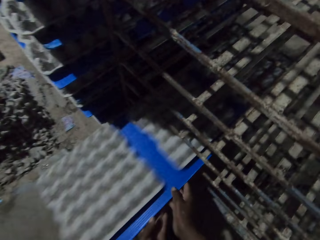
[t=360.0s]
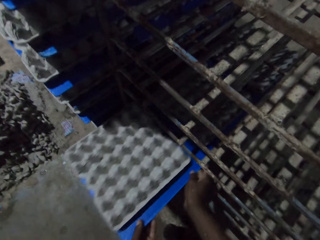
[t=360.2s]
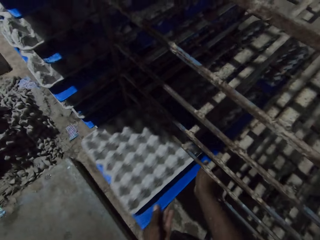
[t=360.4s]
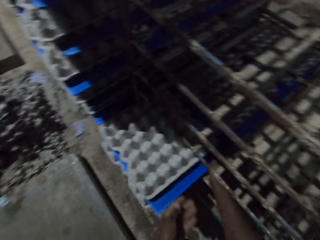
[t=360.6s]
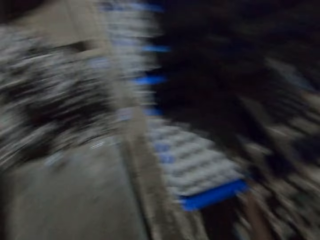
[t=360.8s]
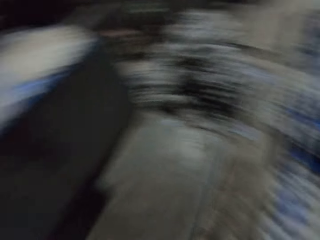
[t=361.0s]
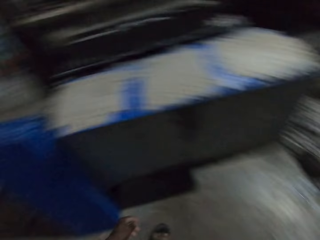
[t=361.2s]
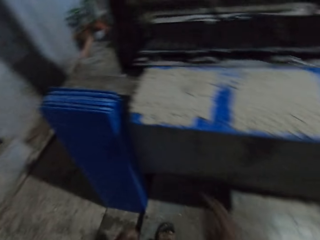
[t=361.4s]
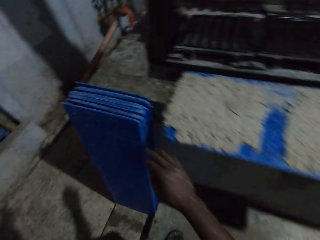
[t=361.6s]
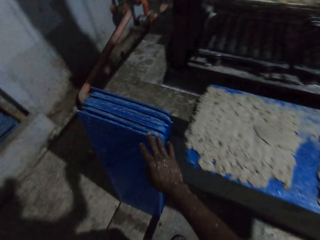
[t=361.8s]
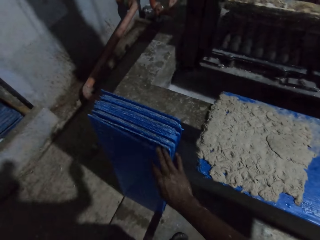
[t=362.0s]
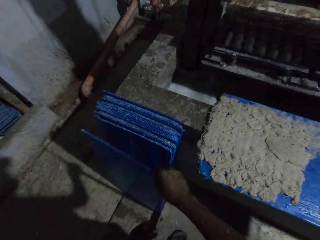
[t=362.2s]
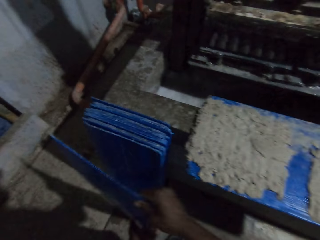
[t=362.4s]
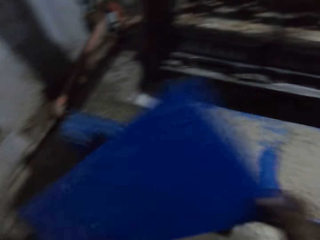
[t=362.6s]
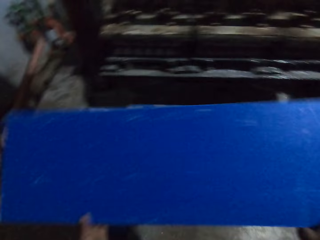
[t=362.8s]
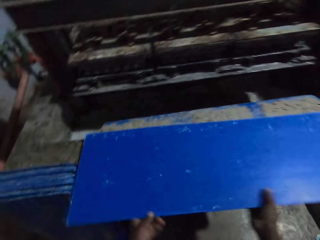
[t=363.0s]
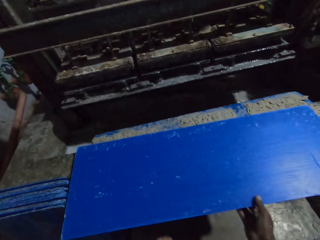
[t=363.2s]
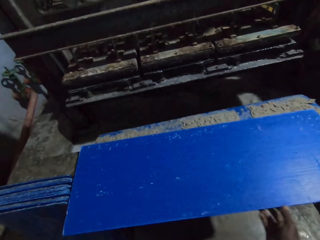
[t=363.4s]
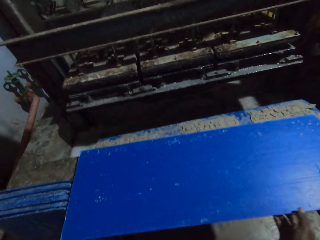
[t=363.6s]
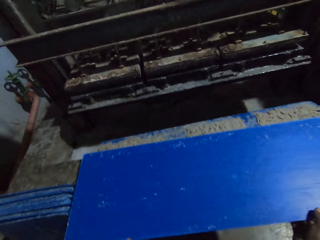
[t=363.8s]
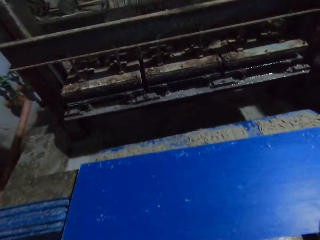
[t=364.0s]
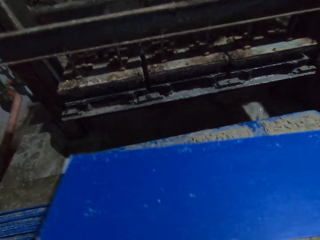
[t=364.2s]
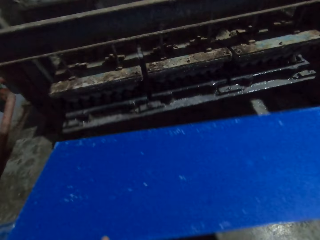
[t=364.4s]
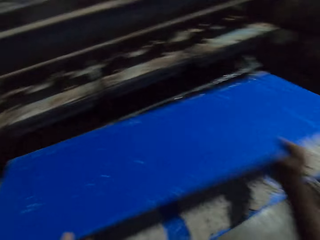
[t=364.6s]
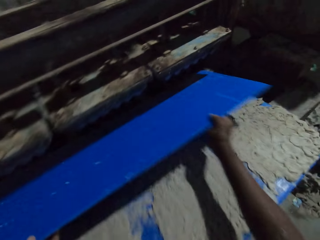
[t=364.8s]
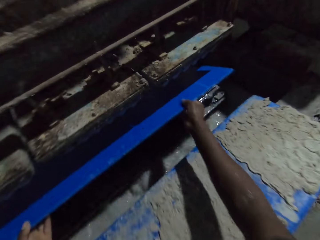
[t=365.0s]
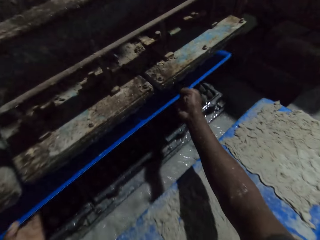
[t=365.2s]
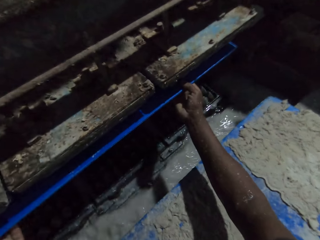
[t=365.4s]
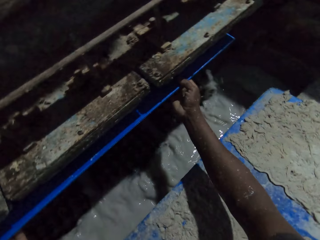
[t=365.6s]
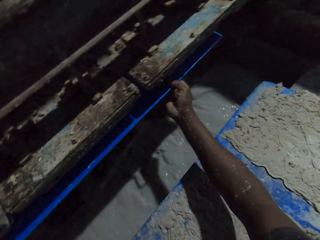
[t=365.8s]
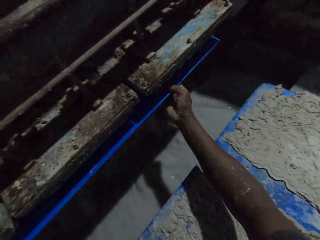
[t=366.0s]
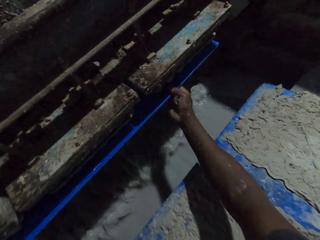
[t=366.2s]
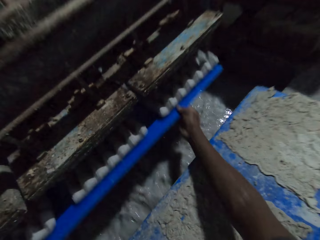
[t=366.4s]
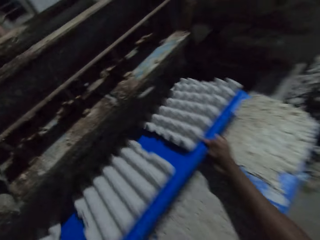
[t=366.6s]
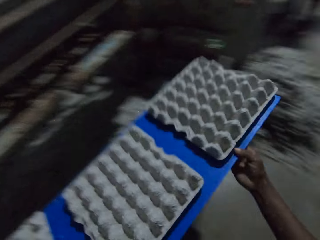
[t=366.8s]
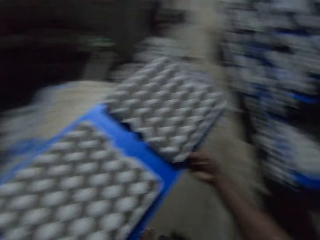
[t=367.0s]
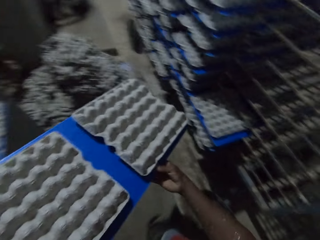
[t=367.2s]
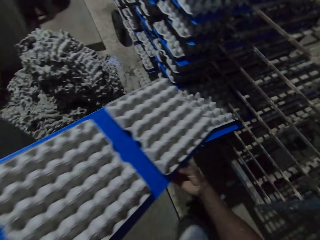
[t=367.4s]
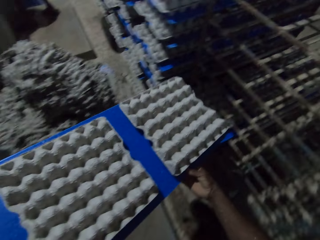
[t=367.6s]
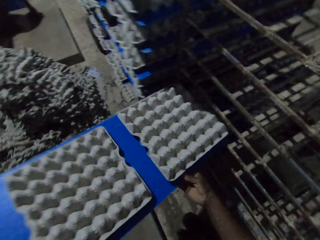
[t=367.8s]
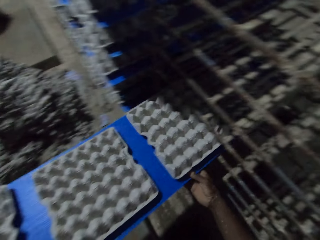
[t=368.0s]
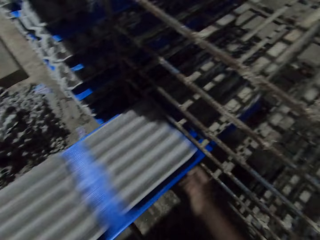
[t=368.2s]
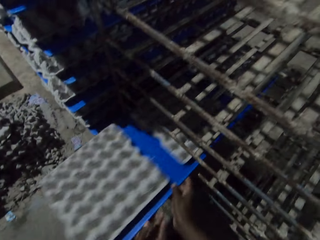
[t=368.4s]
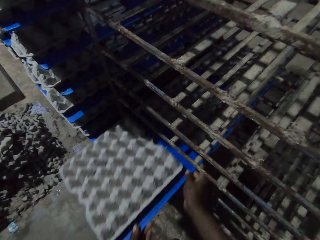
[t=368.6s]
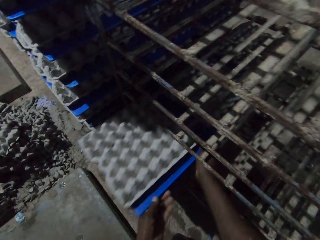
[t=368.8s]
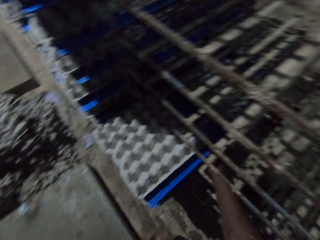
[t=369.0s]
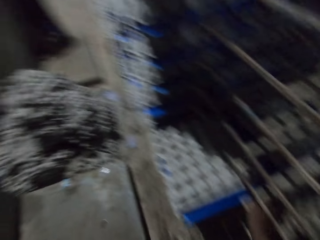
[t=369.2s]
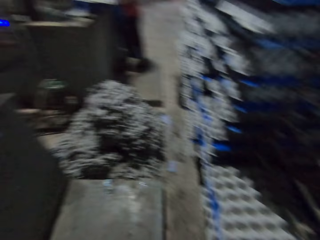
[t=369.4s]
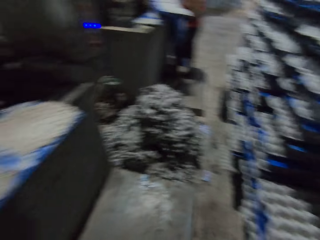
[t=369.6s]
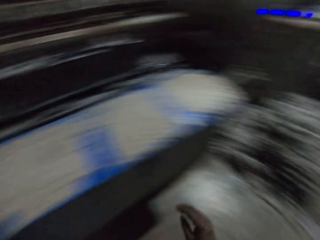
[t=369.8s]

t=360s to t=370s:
The camera wearer puts trays in a tray trolley. He picks a plank or shelving board from the floor with his right hand. He drops the plank on the pavement with both hands. He adjusts the shelving board. He puts the plank in the egg crate making machine with both hands. He collects trays in a tray machine. He brings the plank out of the egg crate making machine with both hands. He drops the plank in the shelf with both hands. He puts trays in the tray trolley.

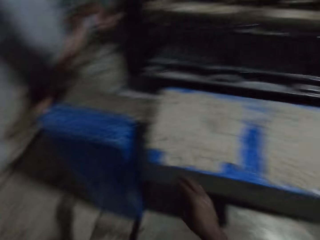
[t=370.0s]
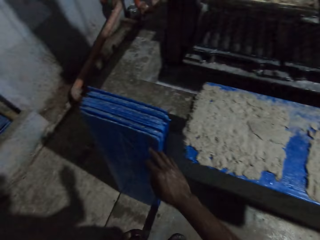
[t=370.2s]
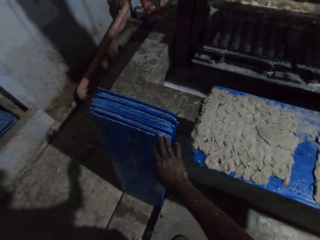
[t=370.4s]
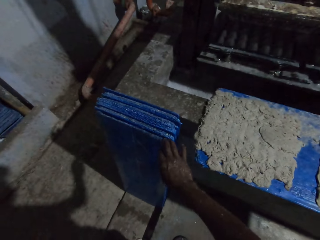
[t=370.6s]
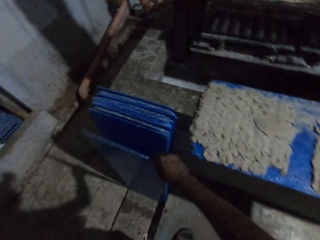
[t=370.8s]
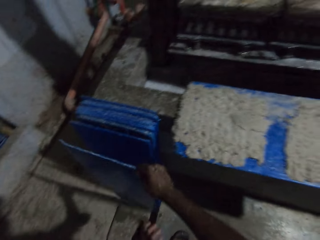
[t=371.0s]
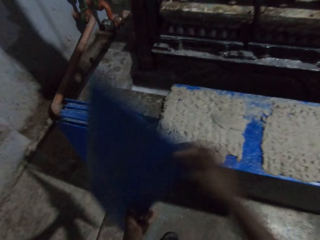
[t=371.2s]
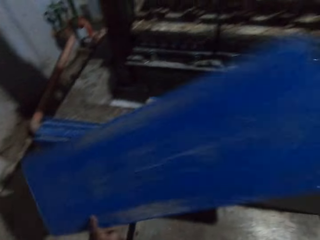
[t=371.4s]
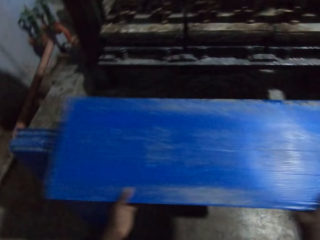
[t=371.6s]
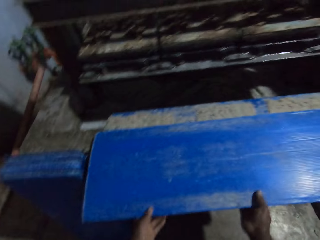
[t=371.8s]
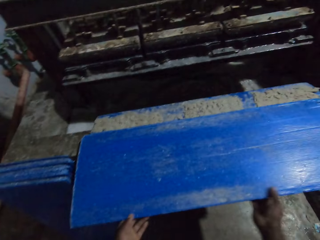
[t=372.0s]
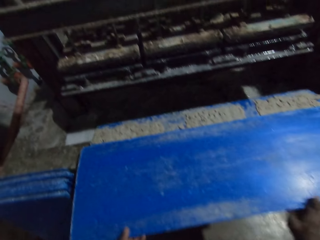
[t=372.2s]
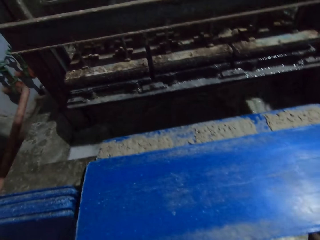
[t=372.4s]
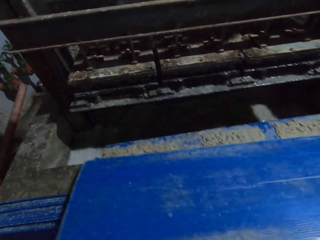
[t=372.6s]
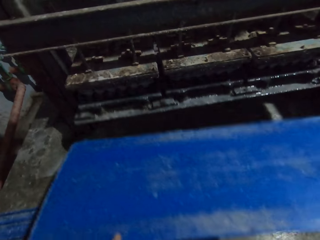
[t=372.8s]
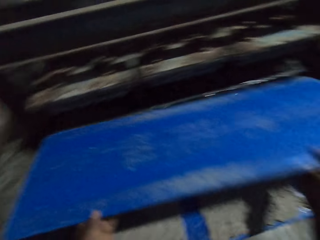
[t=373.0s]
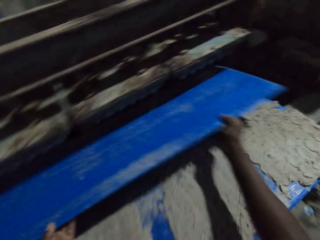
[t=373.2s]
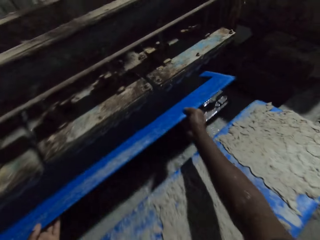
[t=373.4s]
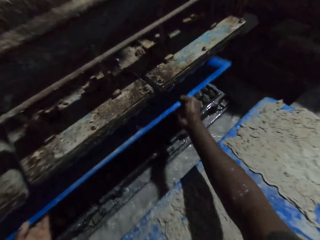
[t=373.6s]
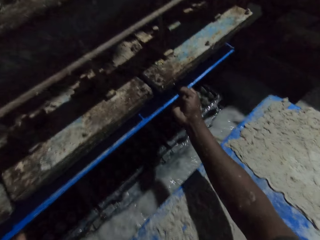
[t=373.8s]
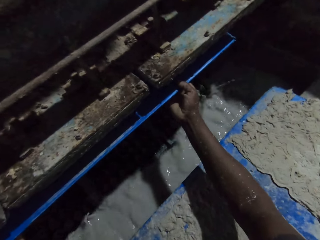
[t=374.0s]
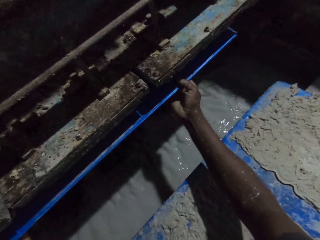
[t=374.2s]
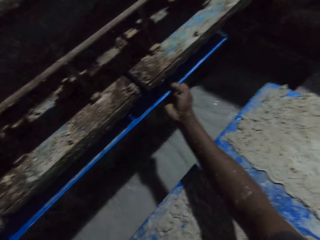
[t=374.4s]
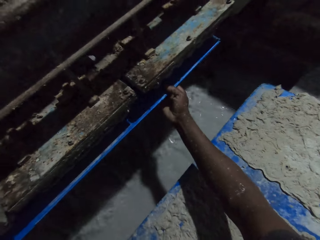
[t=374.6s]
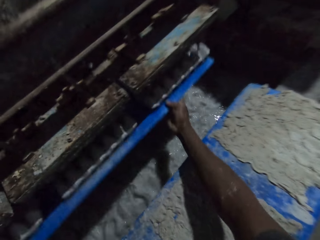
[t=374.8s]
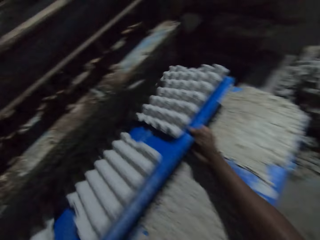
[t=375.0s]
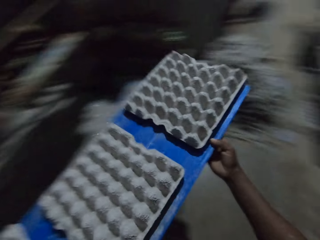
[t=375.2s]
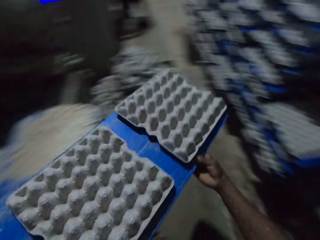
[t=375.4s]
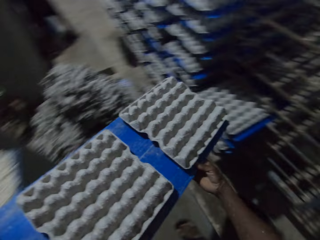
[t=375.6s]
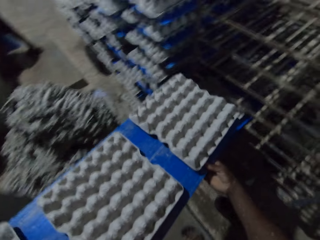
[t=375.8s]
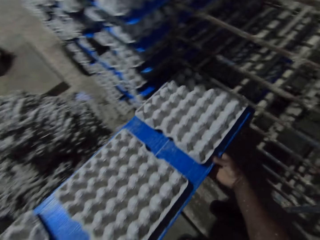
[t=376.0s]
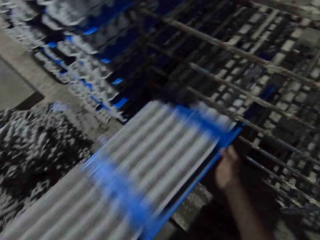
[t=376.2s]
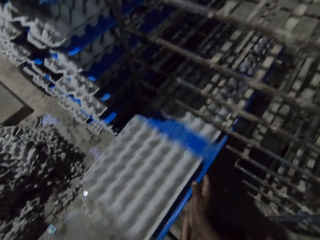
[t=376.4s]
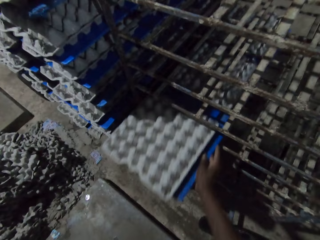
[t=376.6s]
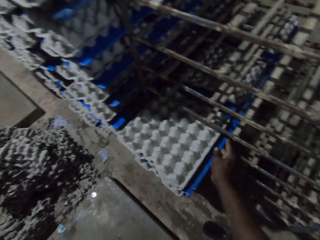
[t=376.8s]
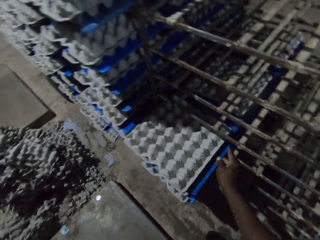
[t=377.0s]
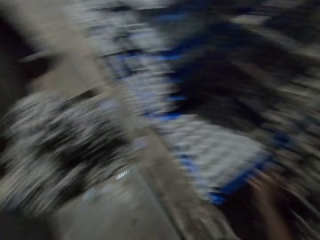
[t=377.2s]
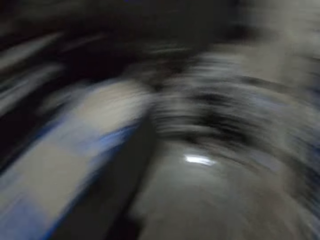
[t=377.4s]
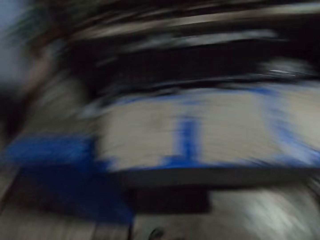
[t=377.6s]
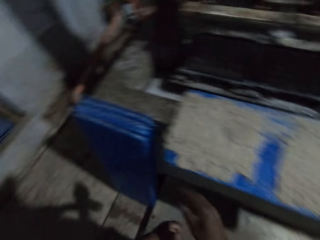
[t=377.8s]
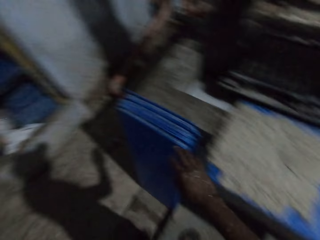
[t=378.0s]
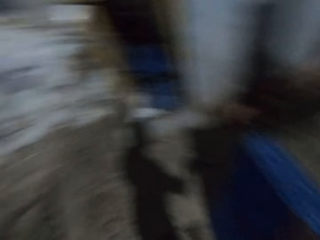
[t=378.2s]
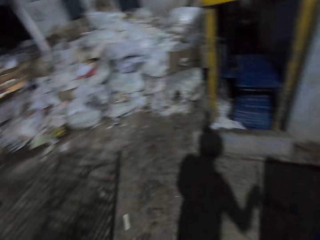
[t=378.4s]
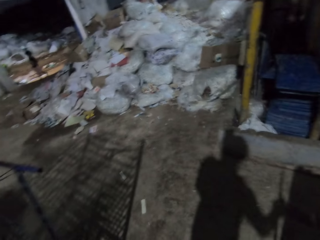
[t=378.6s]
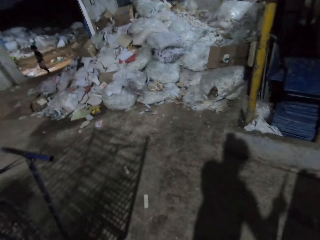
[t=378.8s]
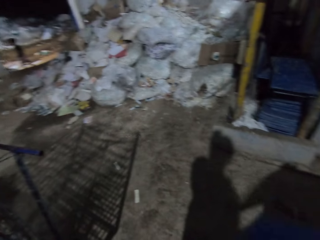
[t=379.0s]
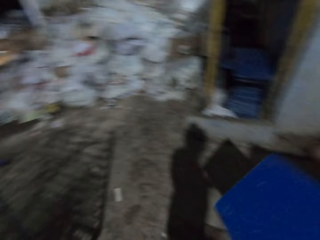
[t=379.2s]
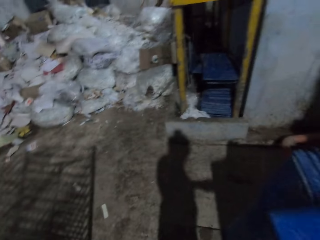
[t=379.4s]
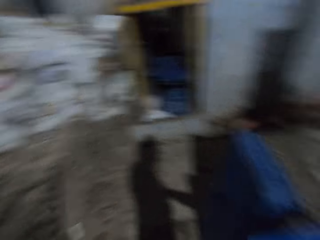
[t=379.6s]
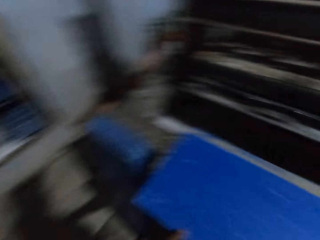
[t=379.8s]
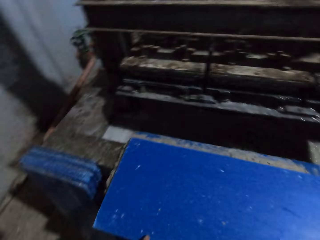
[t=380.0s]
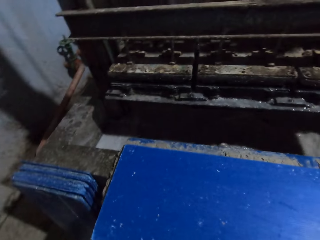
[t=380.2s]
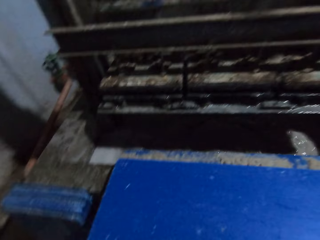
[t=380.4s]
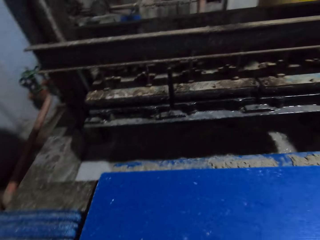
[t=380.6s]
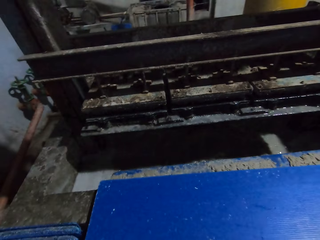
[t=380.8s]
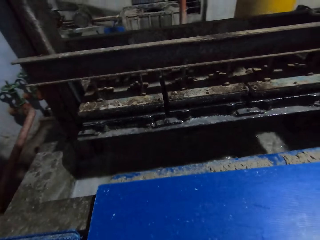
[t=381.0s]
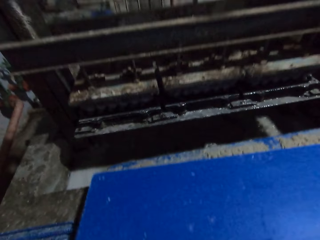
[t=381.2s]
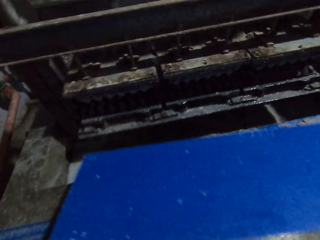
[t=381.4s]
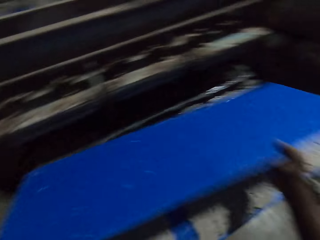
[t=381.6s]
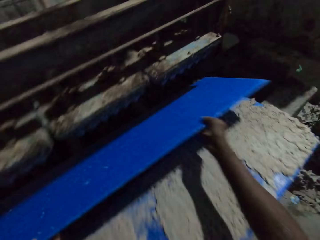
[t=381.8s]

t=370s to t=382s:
The camera wearer picks a plank or shelving board from the floor with his right hand. He adjusts the shelving board. He drops the plank on the pavement with both hands. He puts the plank in the egg crate making machine with both hands. He collects trays in a tray machine. He brings the plank out of the egg crate making machine with both hands. He drops the plank in the shelf with both hands. He puts trays in a tray trolley. He picks a plank from the floor with his right hand. He looks around in the room. He adjusts the shelving board.
